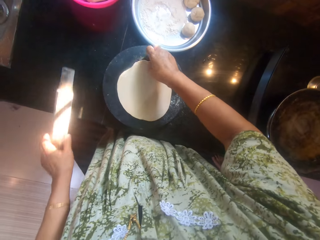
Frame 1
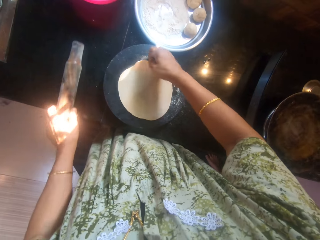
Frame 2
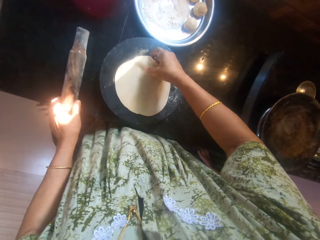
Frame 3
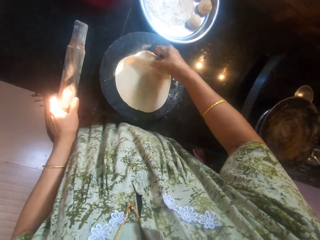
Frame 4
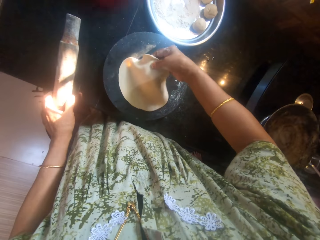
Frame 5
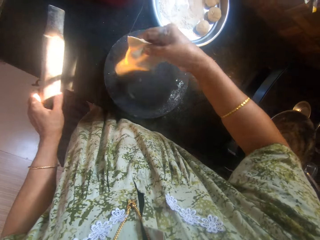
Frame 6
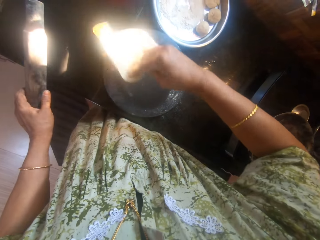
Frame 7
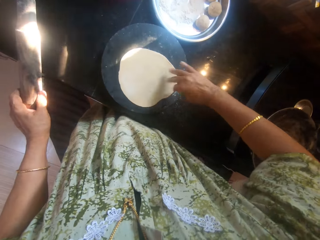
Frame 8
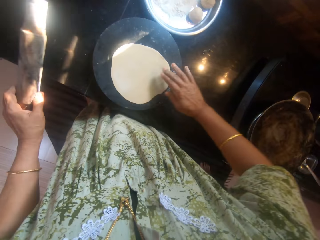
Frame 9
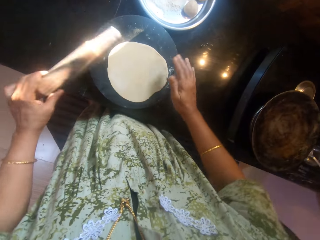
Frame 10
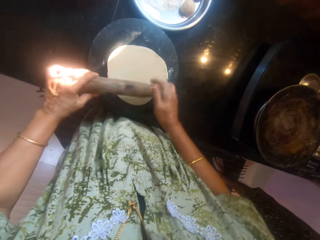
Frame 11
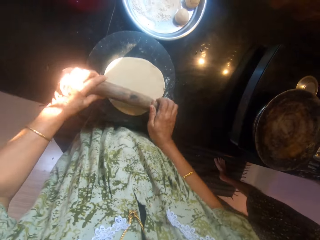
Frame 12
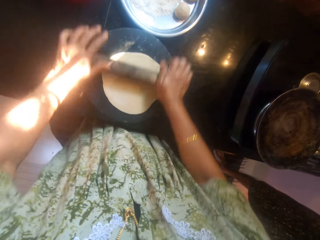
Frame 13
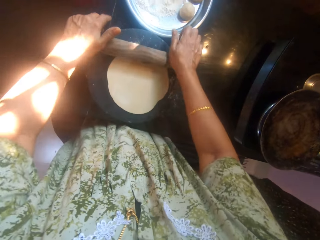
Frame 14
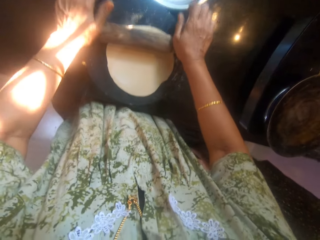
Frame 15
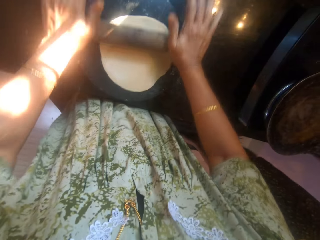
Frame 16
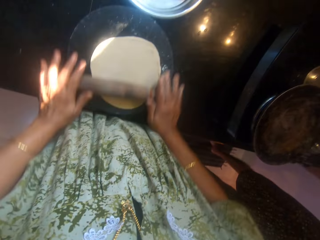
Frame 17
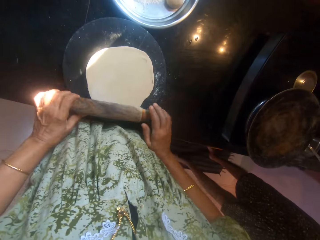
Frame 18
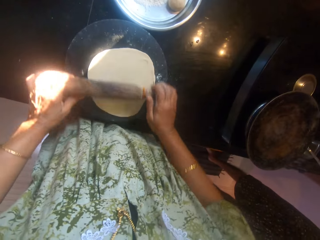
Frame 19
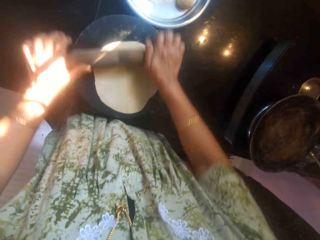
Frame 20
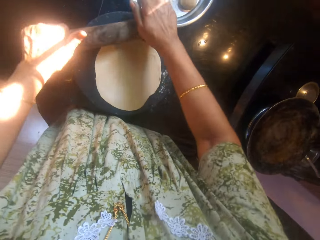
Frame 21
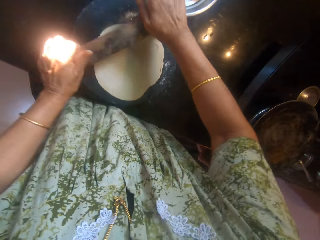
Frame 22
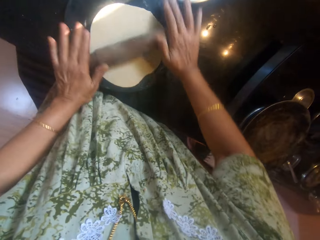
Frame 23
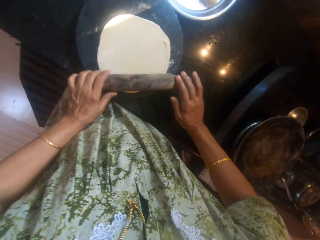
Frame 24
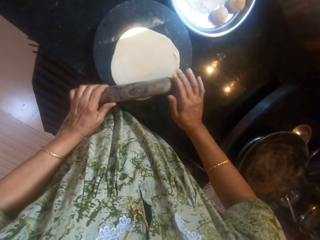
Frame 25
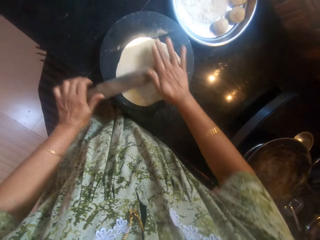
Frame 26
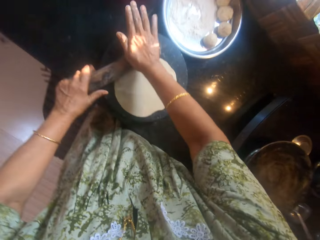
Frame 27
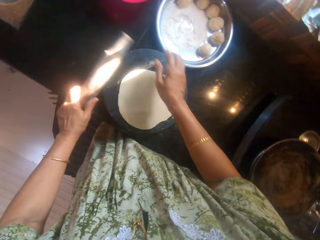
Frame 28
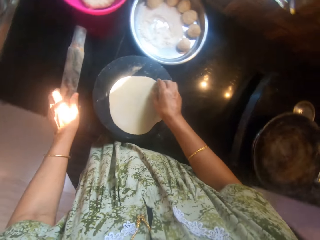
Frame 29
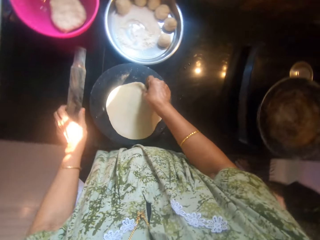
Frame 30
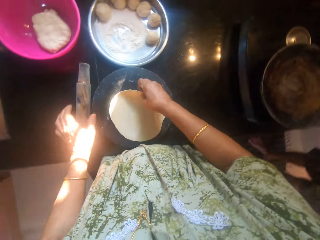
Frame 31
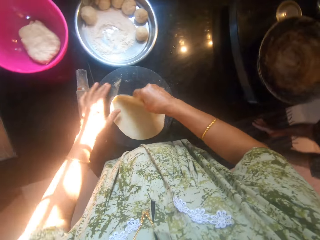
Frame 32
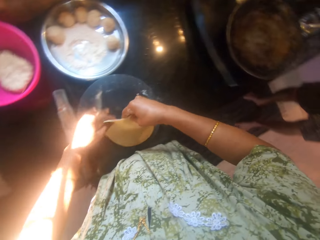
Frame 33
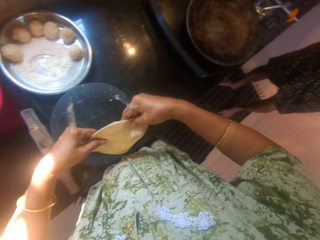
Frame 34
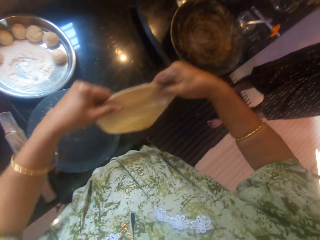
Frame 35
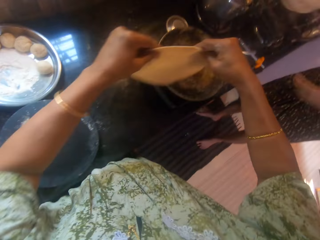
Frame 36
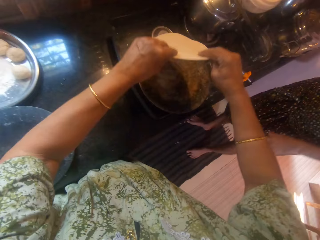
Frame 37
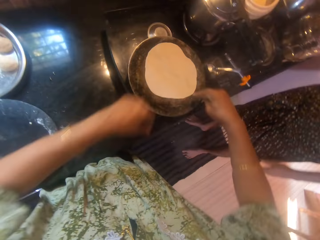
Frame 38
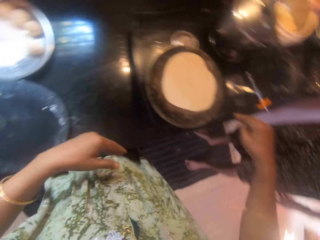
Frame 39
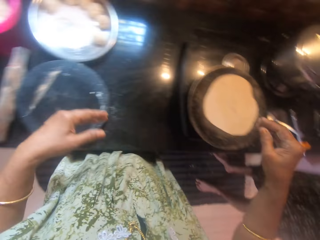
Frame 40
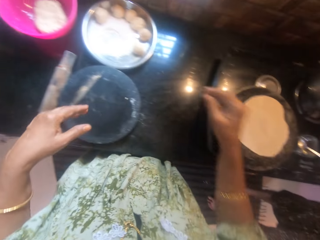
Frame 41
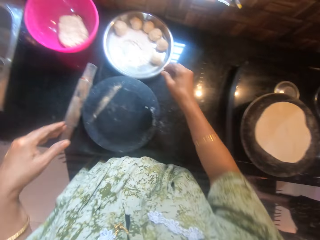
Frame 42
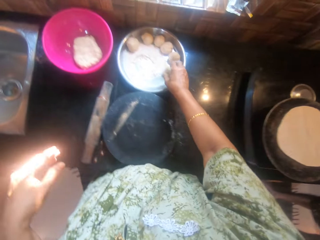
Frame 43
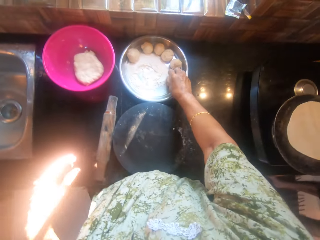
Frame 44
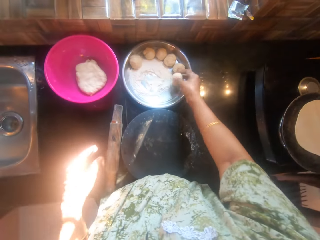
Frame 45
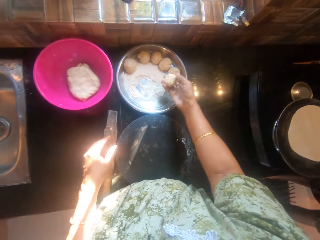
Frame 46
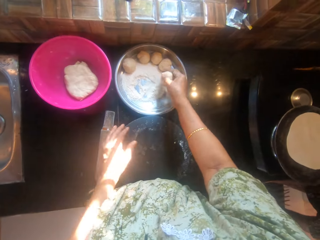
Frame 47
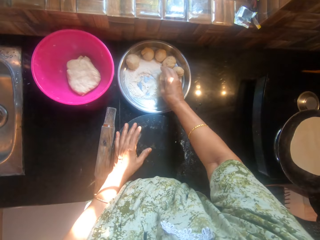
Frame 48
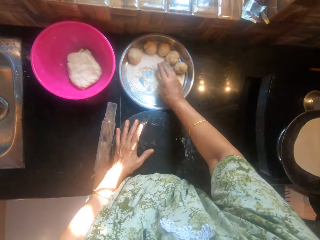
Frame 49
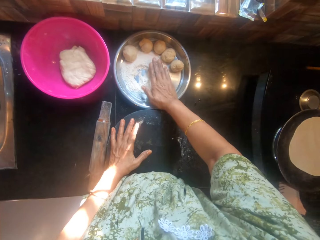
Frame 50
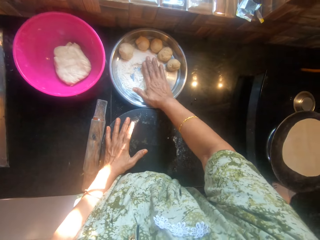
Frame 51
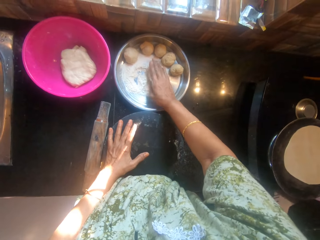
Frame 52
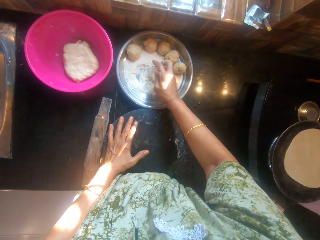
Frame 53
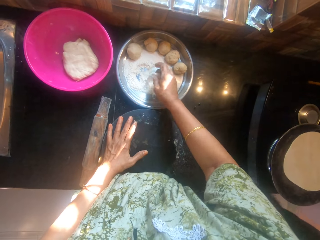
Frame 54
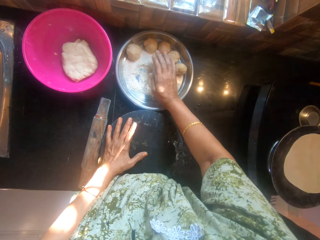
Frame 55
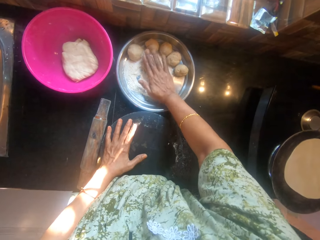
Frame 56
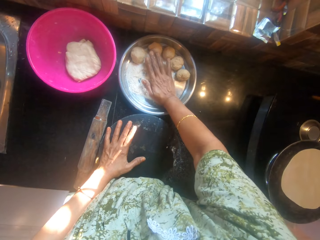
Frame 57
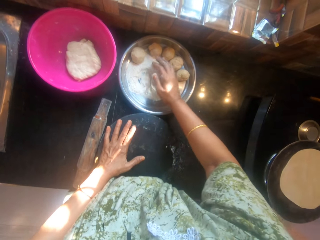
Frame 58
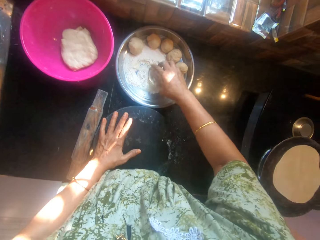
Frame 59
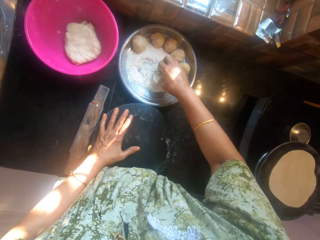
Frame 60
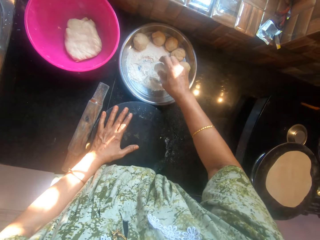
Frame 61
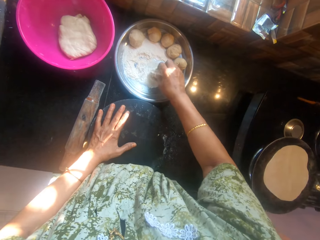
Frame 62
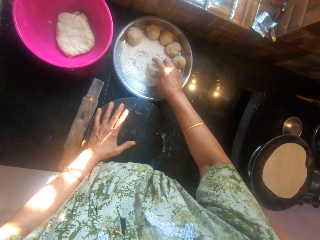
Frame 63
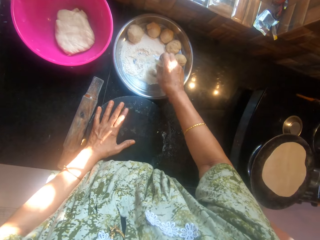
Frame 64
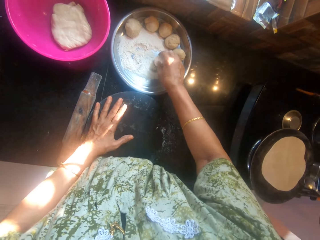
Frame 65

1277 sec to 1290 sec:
The camera wearer puts the belan on the table. They pick the rolled flatbread from the polpat and put the rolled flatbread in the pan. They pick a rolled kneaded flour from the tray. They dip the rolled kneaded flour in the dry flour on the tray.

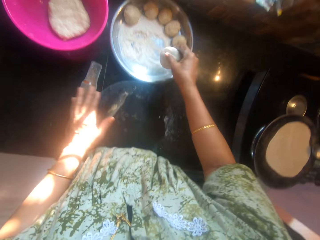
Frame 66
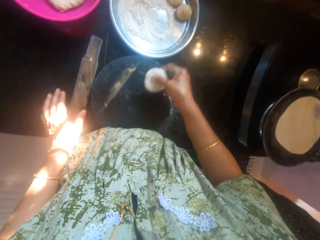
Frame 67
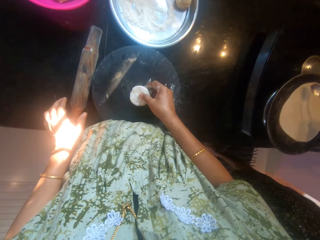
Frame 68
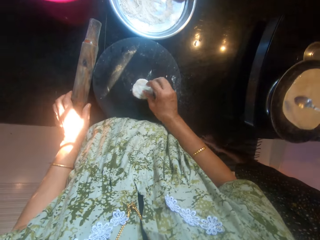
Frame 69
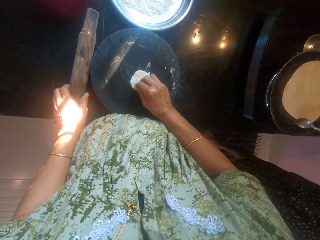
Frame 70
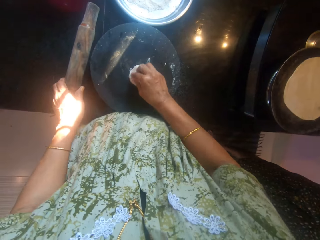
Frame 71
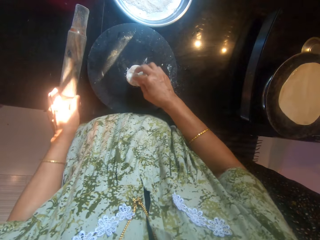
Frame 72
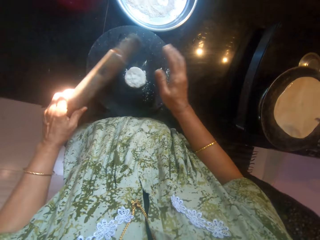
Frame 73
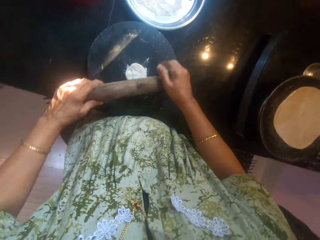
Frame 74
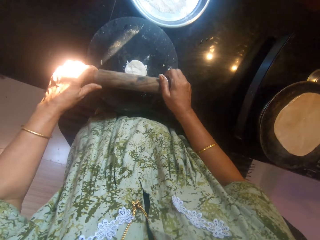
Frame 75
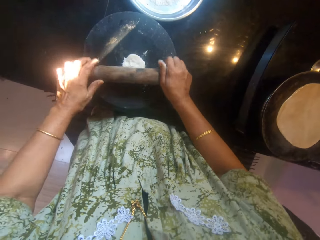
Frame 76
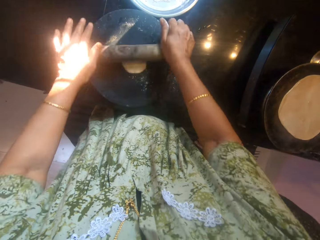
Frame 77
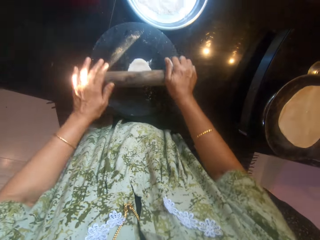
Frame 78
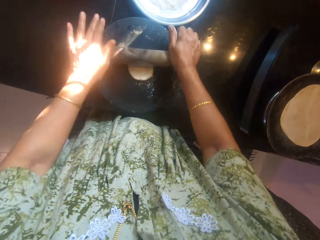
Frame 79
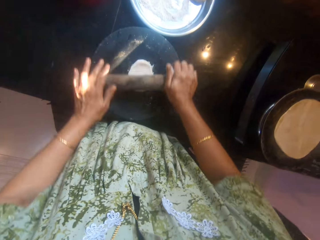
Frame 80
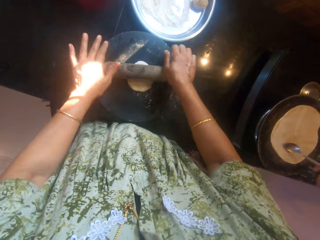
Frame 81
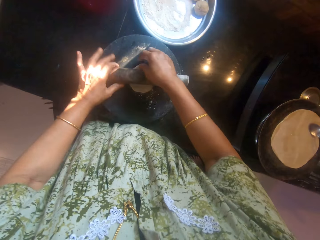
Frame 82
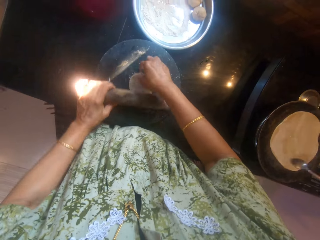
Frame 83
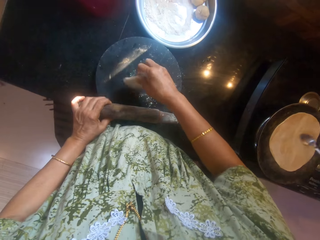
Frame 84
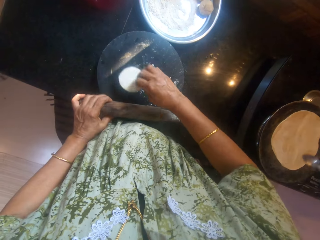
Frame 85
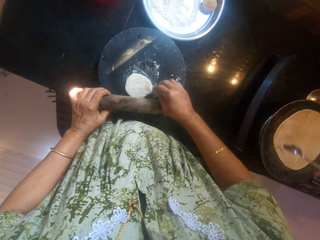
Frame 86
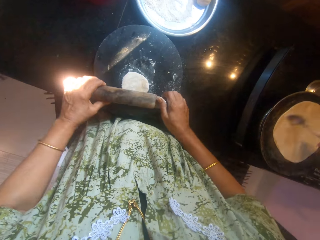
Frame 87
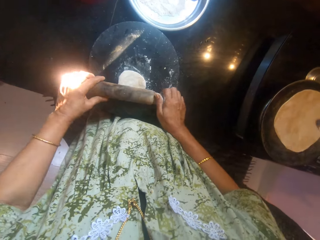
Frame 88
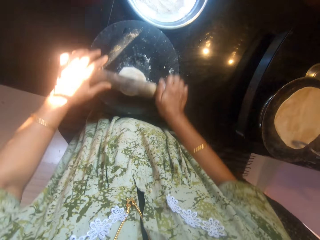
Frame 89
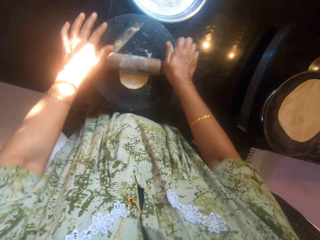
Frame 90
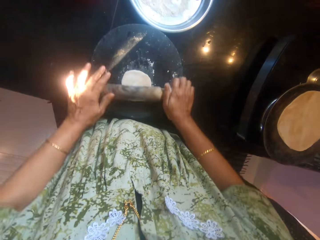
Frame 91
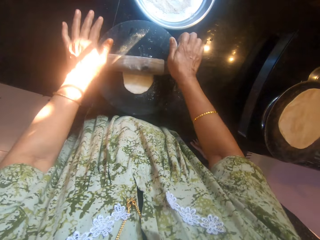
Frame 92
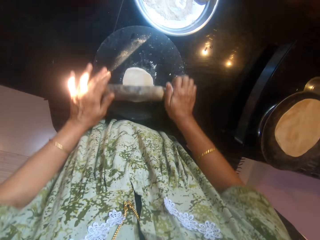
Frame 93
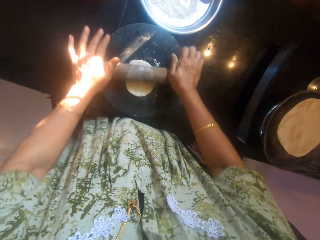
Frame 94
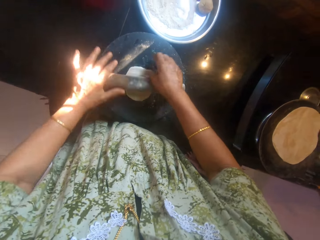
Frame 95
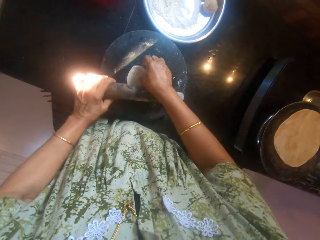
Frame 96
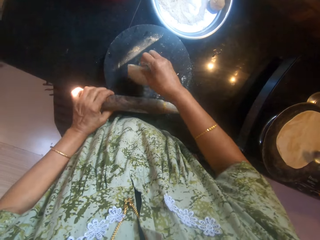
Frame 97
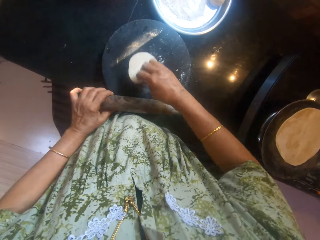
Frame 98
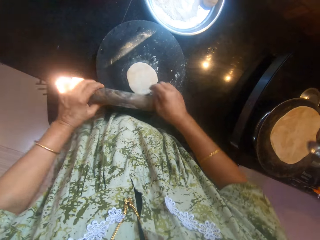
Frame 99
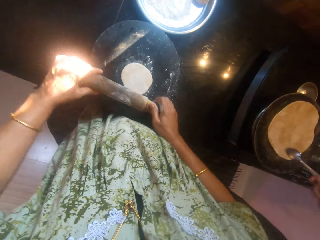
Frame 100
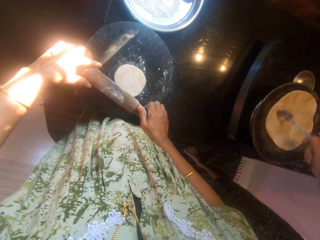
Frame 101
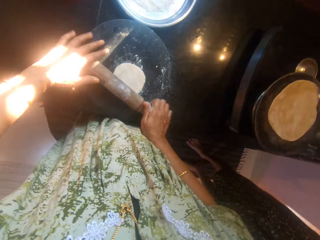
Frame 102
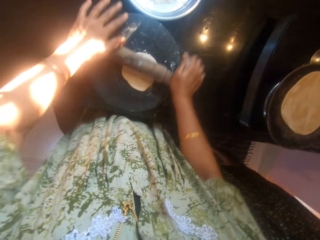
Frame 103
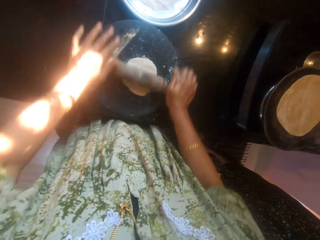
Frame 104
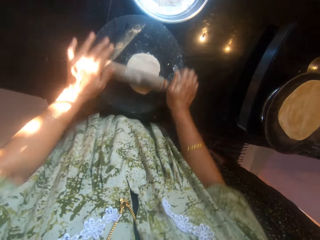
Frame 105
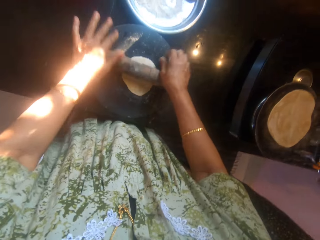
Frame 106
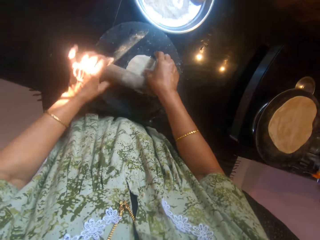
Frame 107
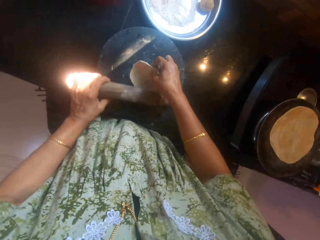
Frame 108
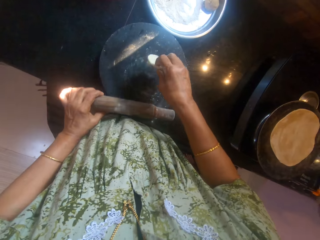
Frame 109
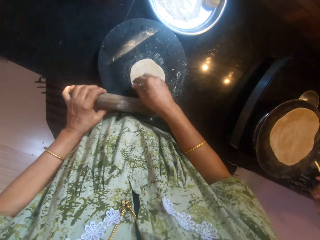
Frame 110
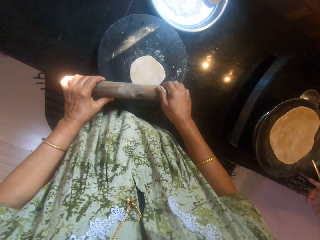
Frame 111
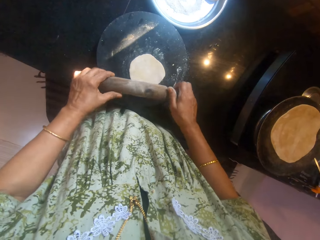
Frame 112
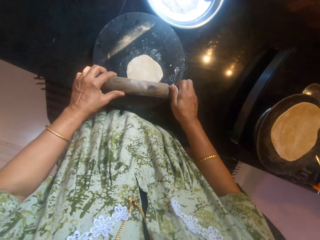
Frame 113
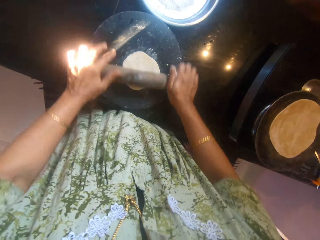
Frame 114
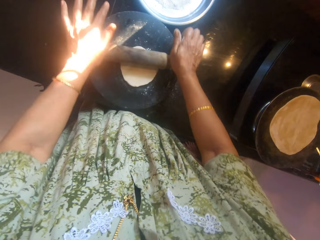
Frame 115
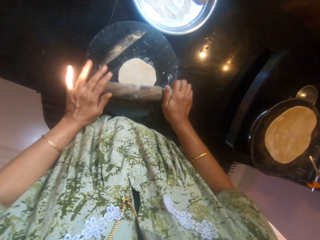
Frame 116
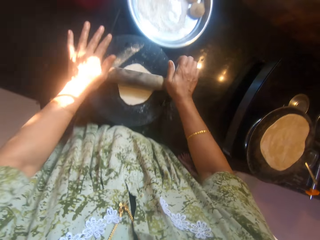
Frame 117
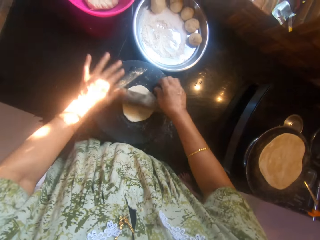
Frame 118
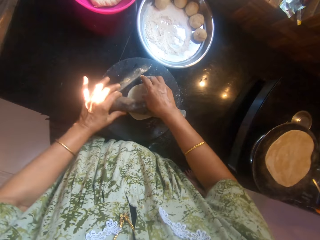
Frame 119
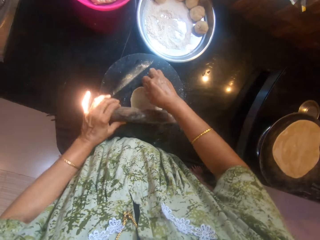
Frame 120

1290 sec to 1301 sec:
The camera wearer puts the rolled flour or dough on the polpat. They pick the belan or rolling pin from the table. They knead the dough on the board with the rolling pin. A man fries the flatbread in the pan.
